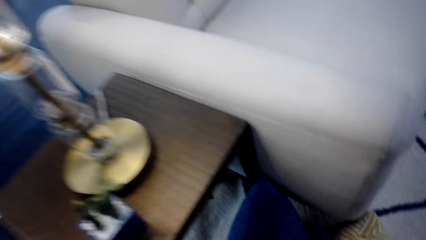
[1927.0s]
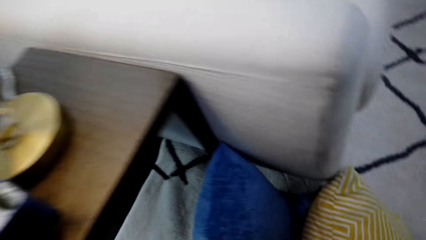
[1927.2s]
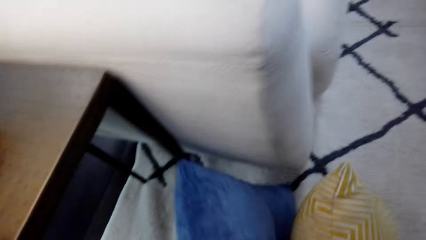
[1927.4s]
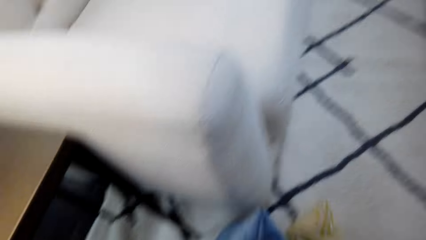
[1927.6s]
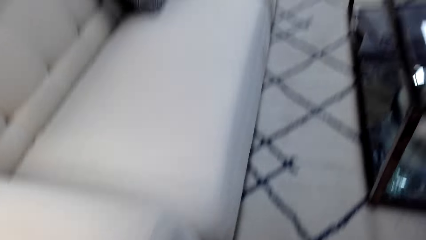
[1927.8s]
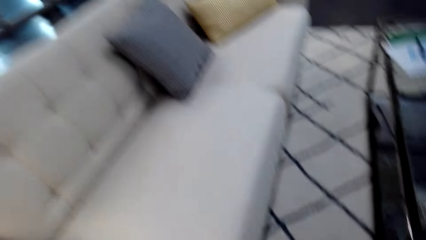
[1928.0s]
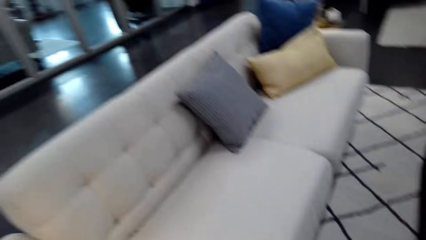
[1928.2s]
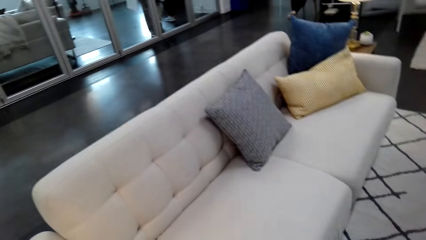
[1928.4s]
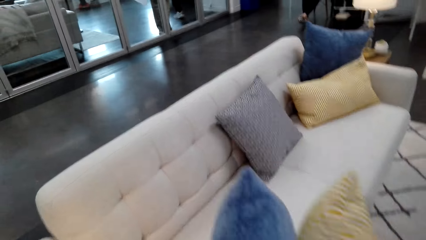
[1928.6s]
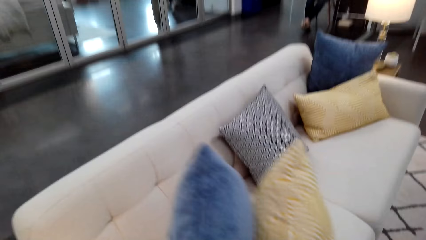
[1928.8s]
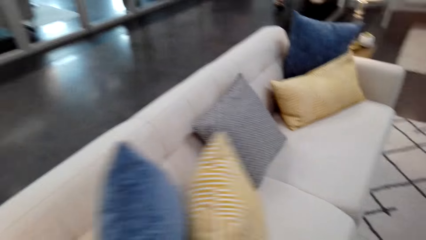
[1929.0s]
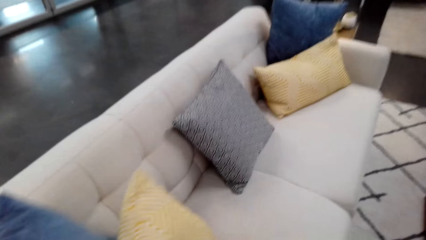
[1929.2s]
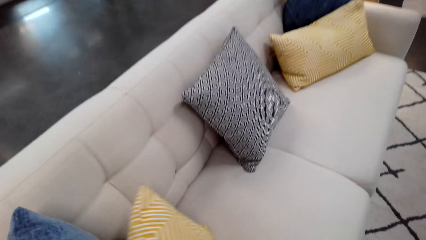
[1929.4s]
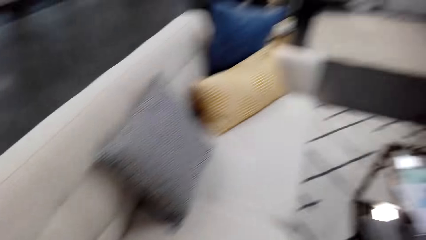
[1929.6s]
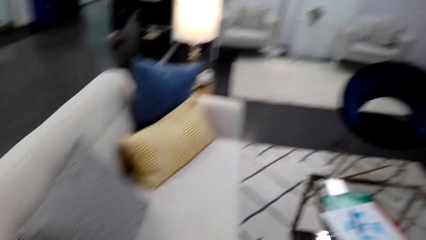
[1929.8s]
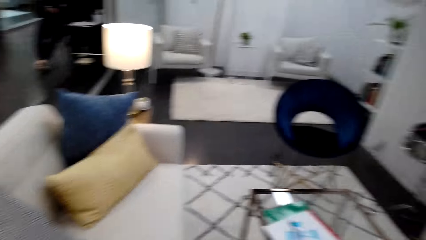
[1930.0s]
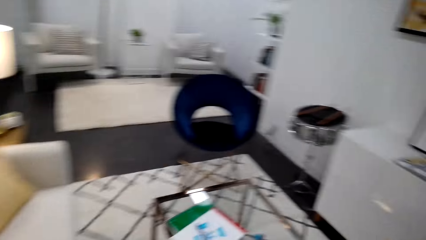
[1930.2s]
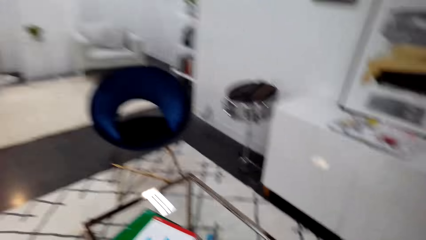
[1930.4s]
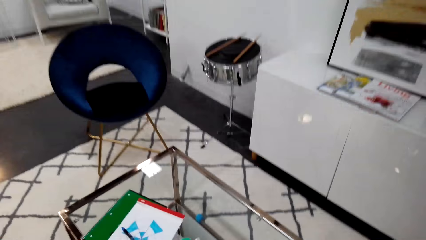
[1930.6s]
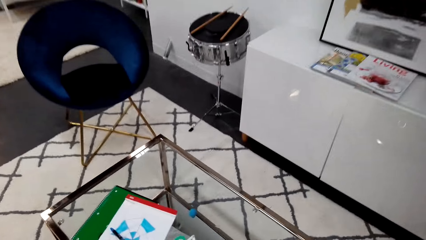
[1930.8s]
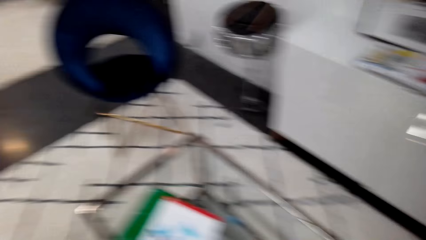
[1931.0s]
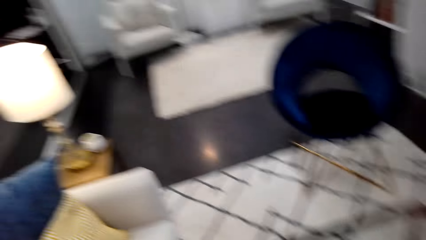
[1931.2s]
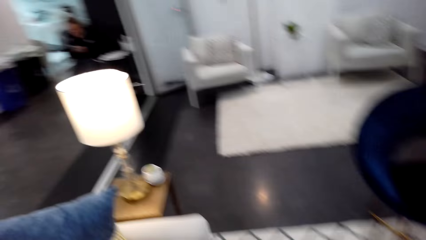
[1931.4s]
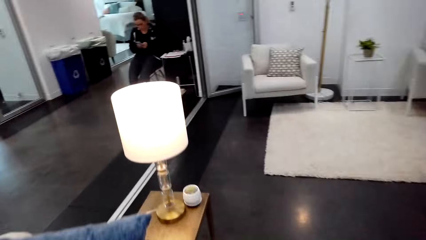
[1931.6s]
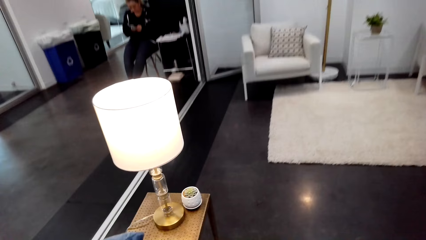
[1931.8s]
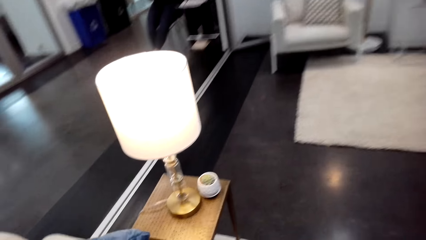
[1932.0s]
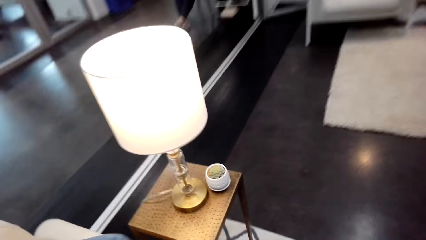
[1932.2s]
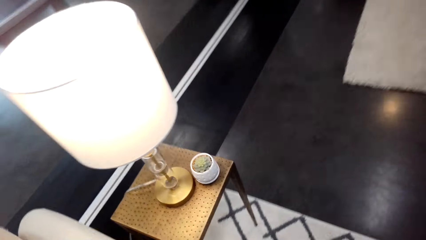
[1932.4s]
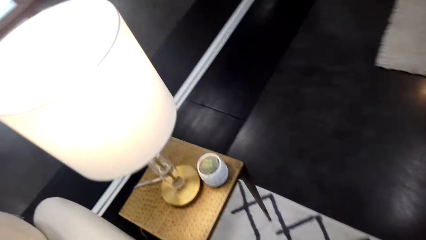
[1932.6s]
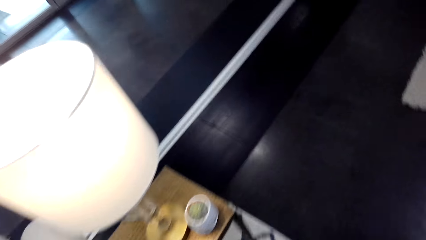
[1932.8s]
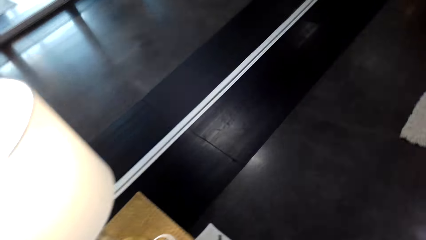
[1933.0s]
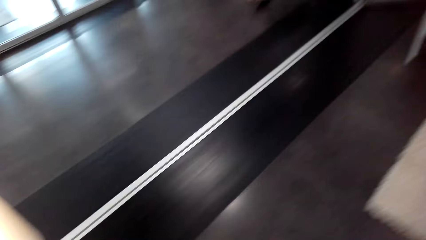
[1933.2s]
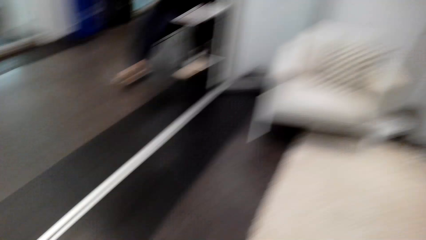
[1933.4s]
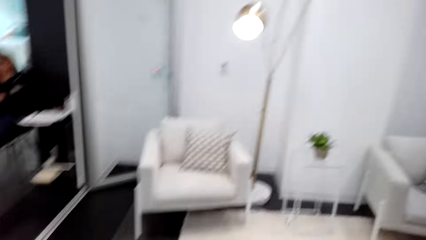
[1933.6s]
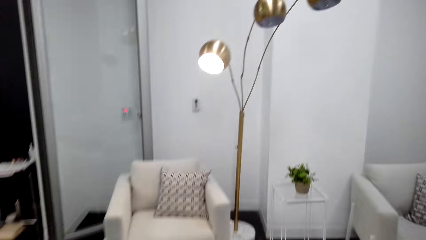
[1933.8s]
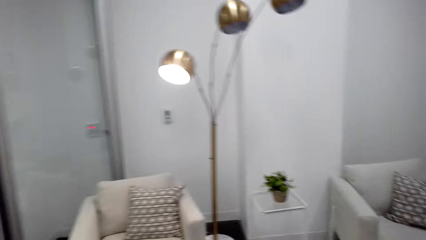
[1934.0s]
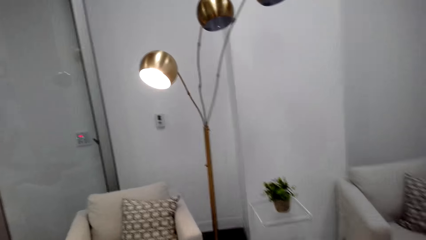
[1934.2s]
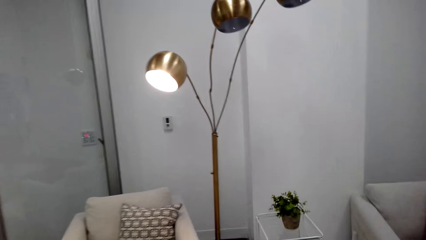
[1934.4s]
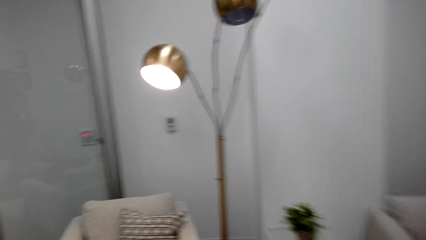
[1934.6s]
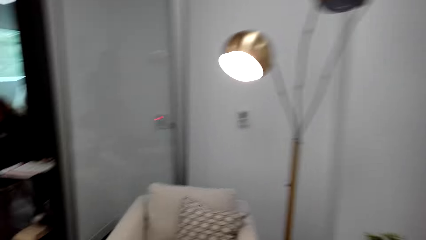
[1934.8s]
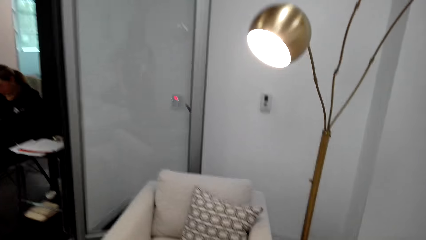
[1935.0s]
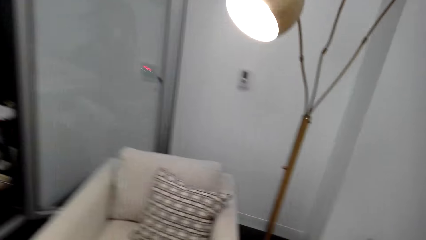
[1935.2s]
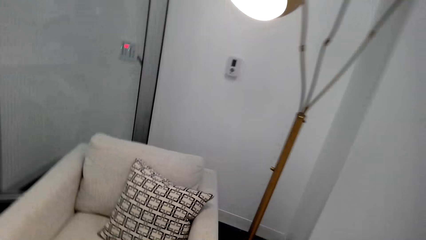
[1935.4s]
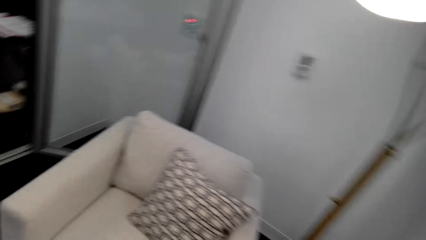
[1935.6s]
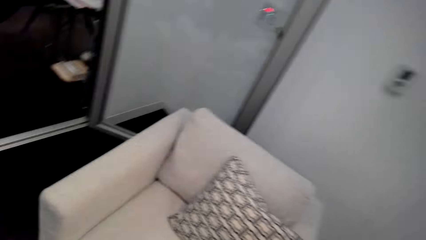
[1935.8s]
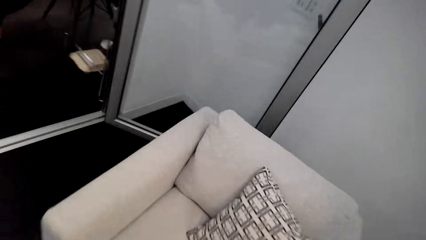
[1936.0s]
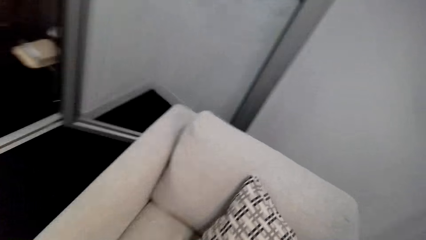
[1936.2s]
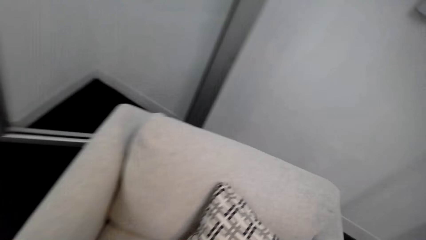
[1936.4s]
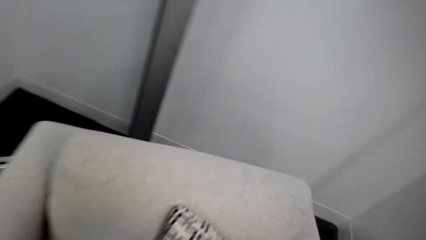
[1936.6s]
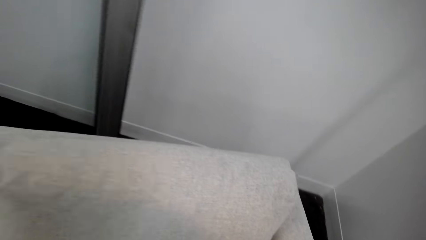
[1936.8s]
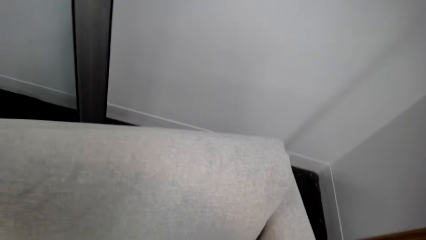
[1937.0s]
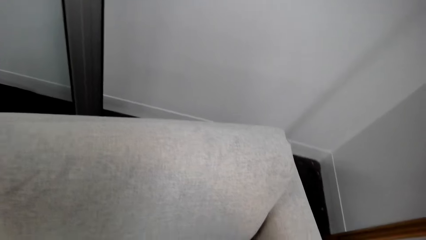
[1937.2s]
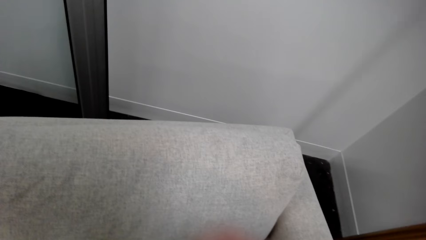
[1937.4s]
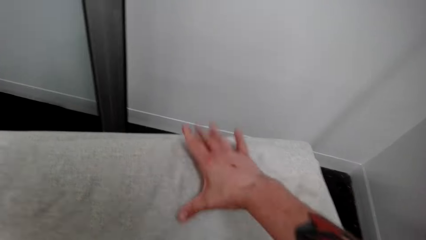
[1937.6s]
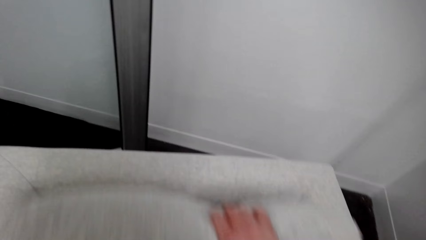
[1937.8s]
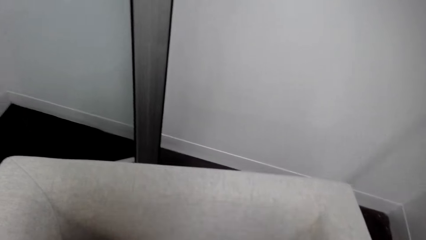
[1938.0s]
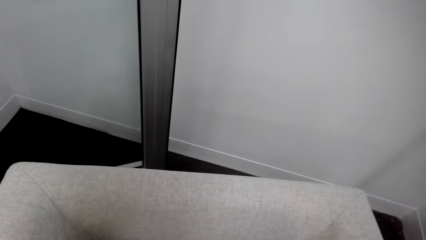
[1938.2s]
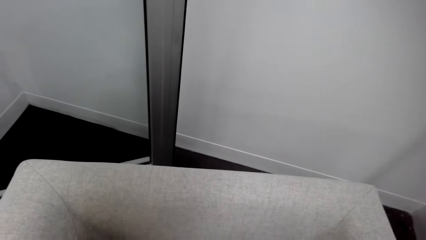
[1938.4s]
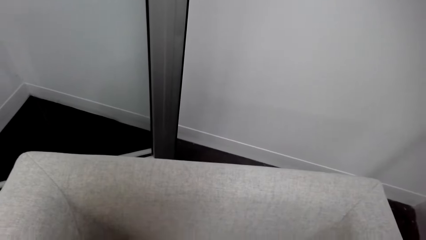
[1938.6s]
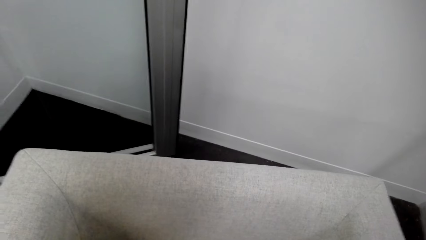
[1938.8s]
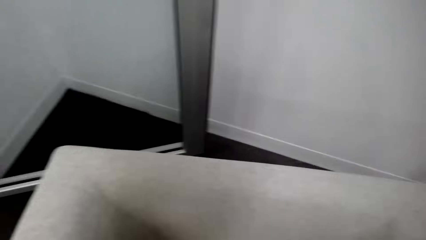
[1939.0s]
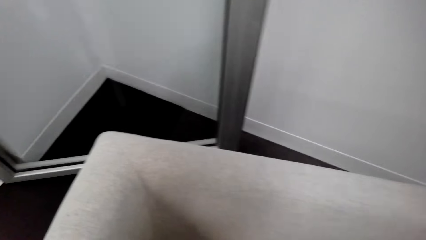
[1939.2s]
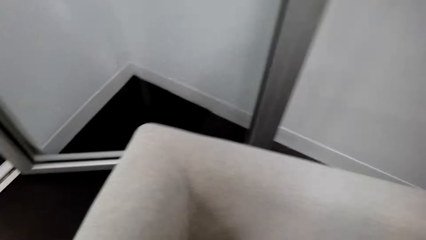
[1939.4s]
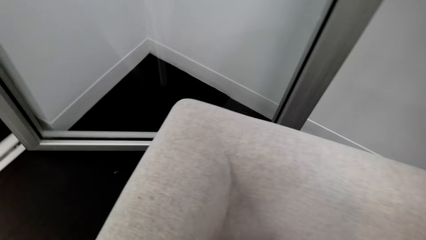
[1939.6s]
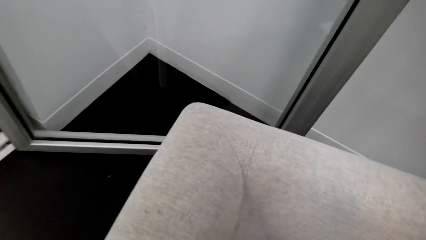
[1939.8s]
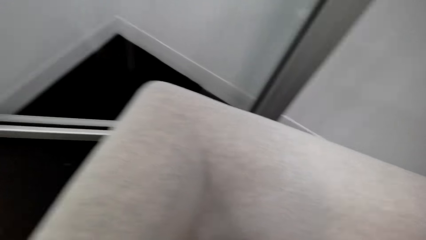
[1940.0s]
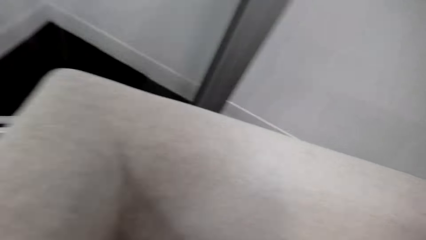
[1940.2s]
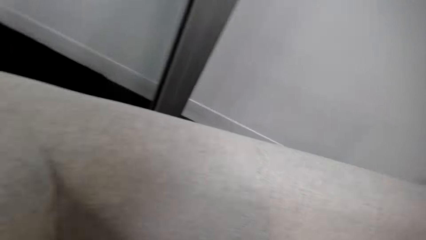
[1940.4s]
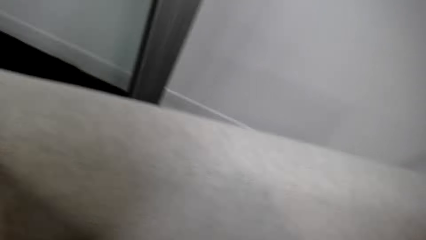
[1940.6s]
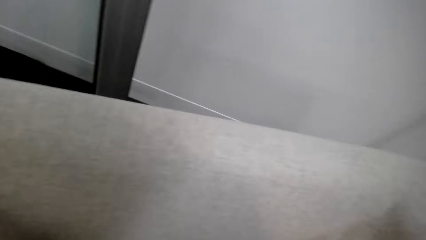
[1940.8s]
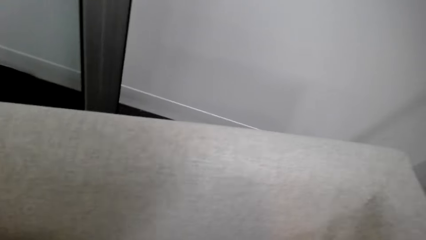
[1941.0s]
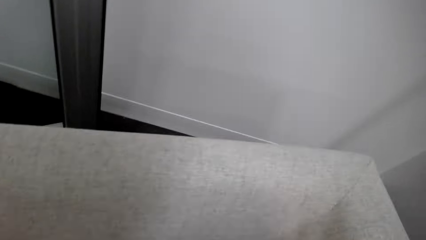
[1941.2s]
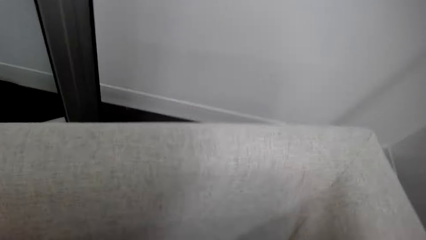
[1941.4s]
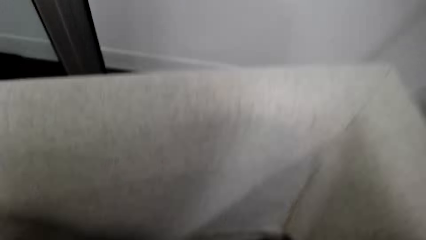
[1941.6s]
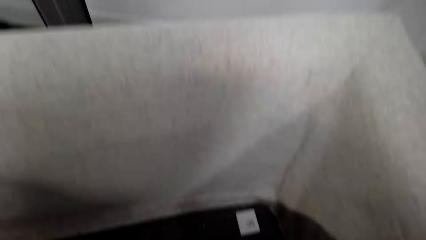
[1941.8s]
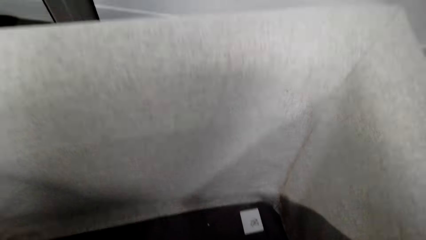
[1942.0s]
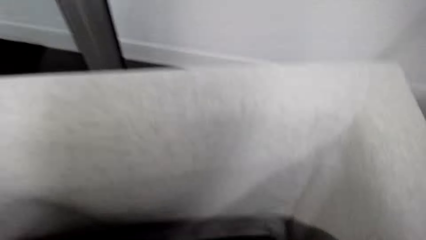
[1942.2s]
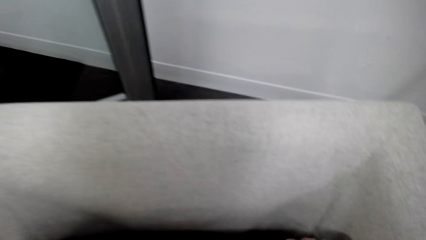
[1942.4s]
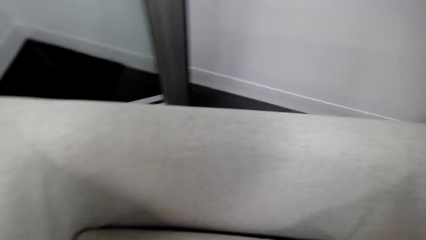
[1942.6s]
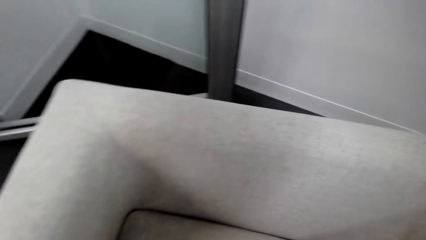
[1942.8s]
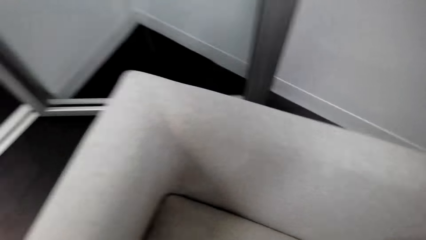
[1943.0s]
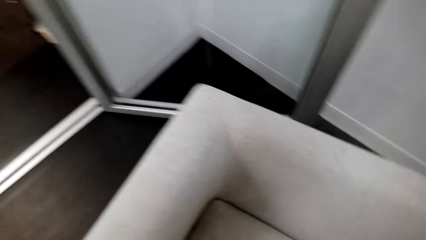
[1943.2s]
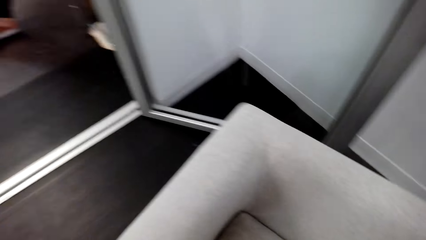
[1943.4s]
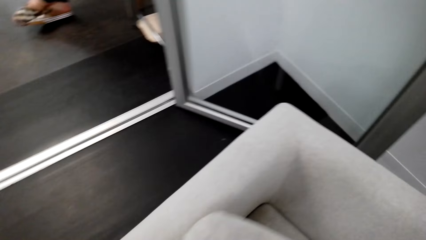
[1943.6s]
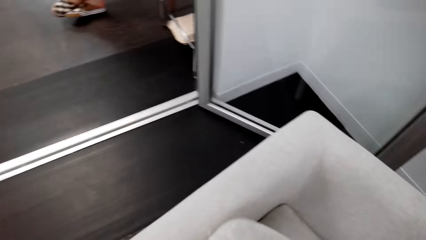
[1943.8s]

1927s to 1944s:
The camera wearer picks pillows. They throw the pillows on the sofa. They look around. They walk in the house. They pick pillows on the sofa. They look around.
